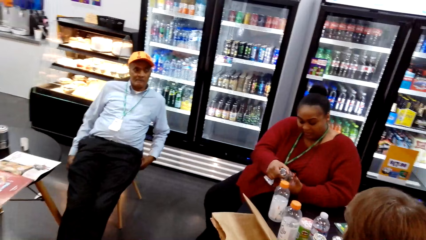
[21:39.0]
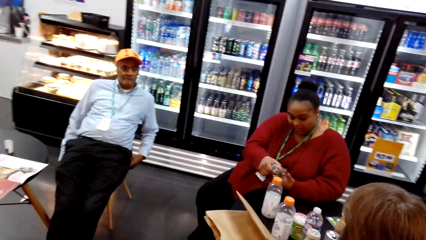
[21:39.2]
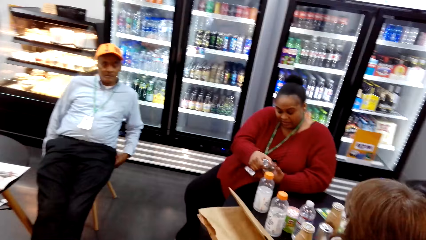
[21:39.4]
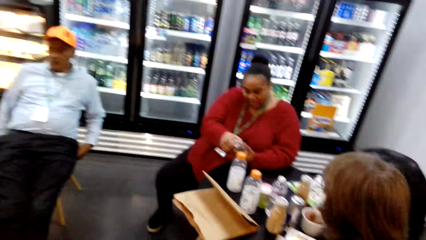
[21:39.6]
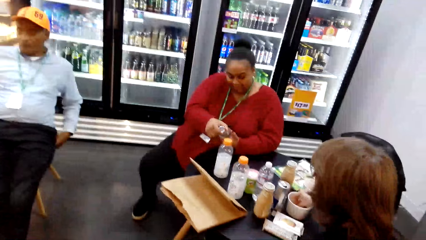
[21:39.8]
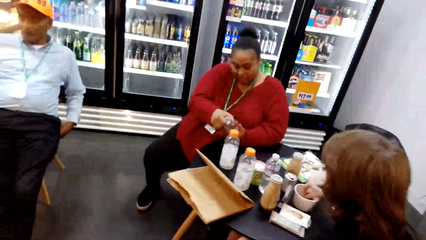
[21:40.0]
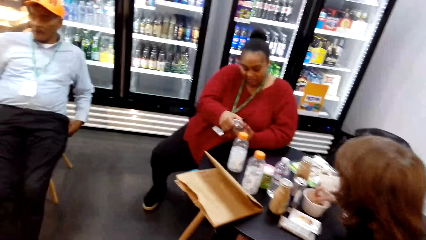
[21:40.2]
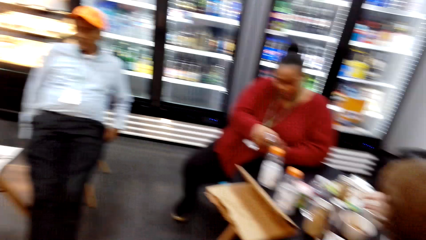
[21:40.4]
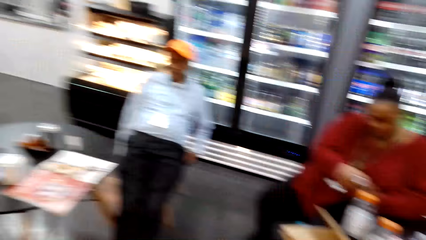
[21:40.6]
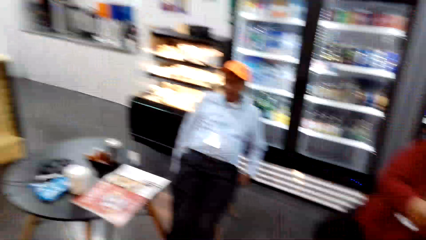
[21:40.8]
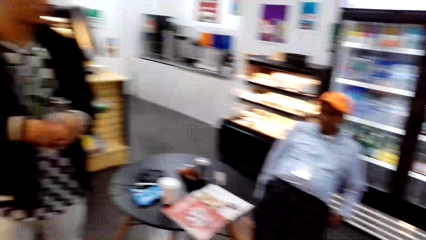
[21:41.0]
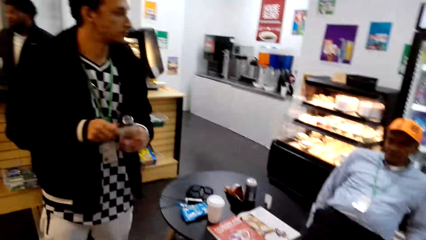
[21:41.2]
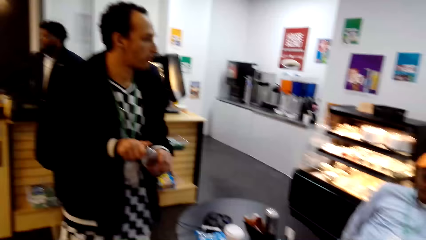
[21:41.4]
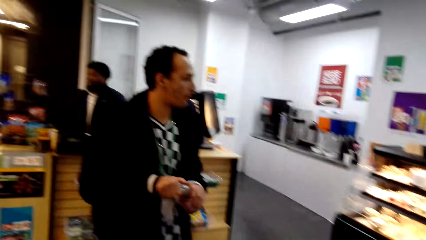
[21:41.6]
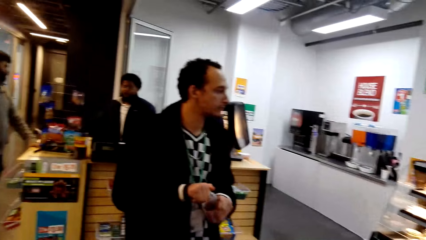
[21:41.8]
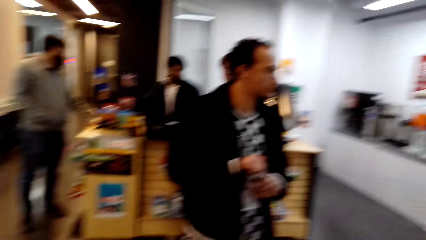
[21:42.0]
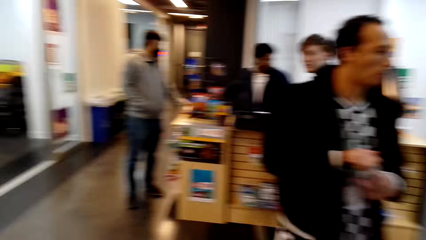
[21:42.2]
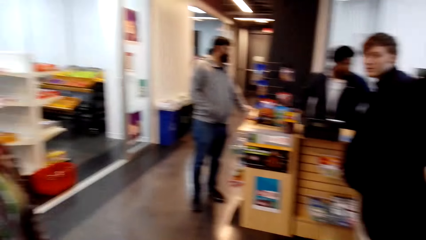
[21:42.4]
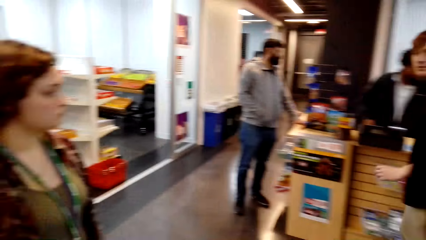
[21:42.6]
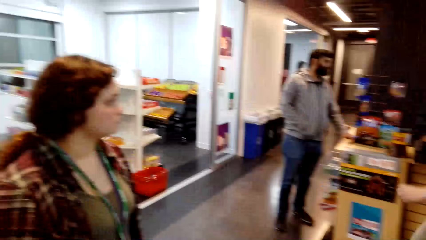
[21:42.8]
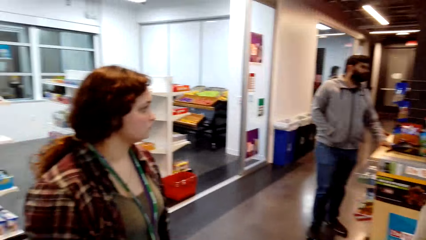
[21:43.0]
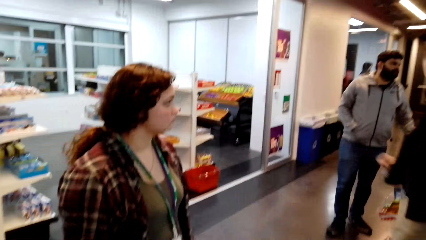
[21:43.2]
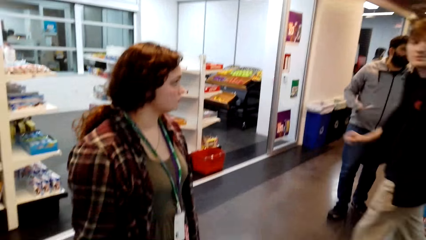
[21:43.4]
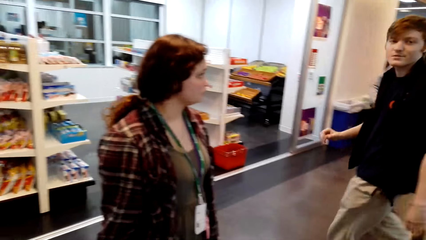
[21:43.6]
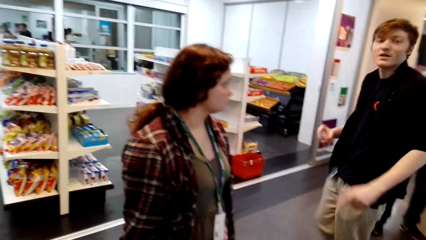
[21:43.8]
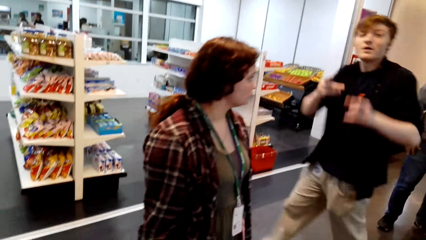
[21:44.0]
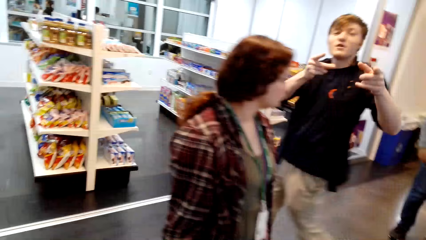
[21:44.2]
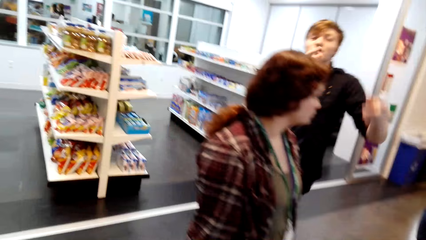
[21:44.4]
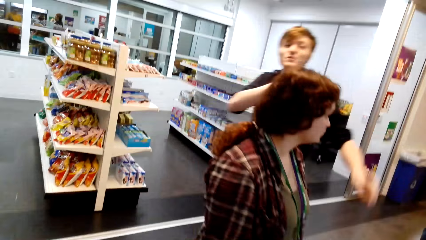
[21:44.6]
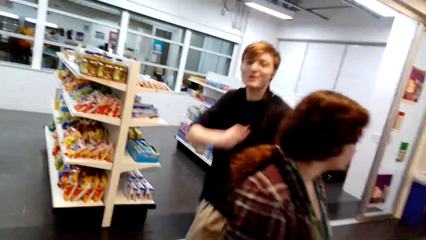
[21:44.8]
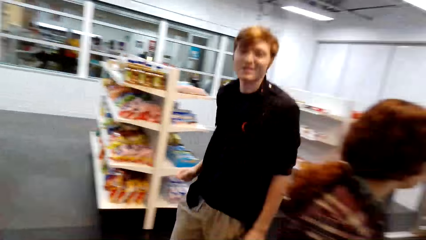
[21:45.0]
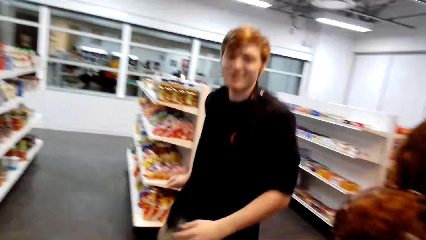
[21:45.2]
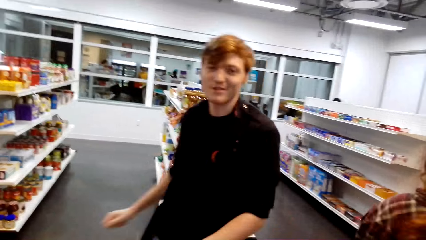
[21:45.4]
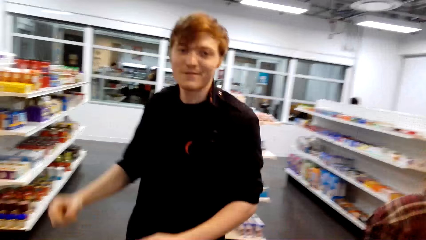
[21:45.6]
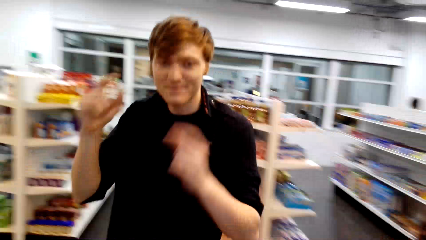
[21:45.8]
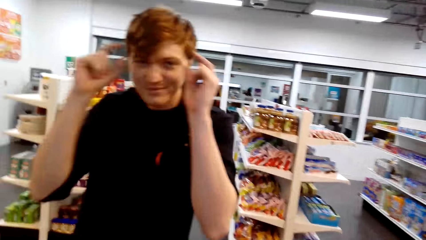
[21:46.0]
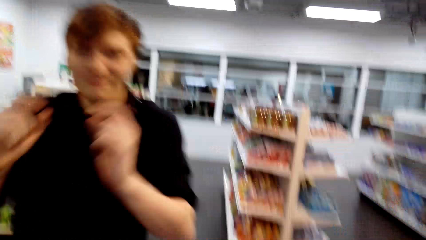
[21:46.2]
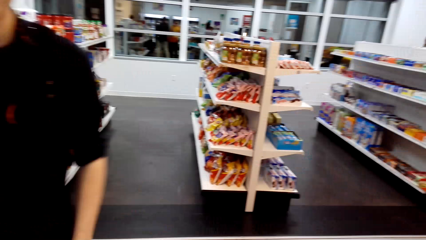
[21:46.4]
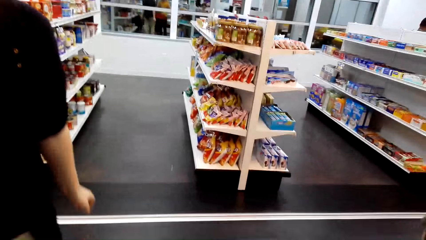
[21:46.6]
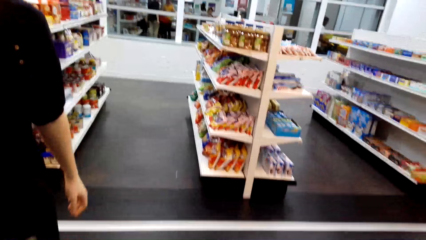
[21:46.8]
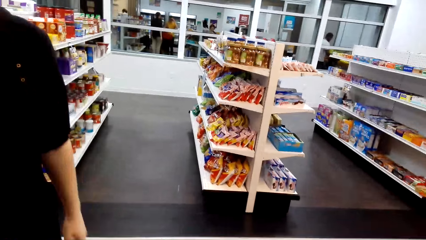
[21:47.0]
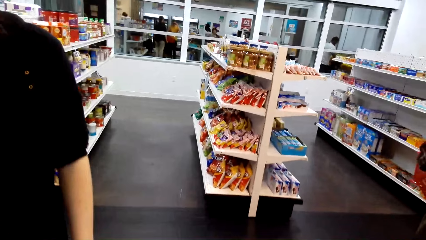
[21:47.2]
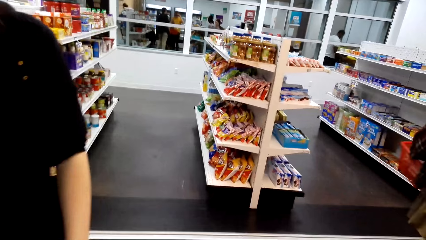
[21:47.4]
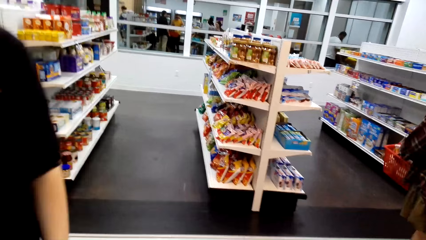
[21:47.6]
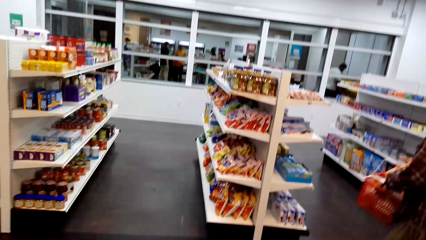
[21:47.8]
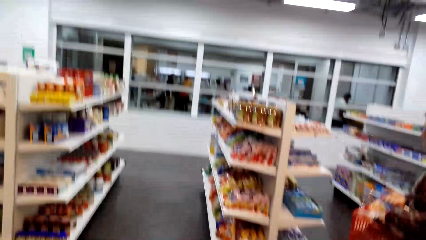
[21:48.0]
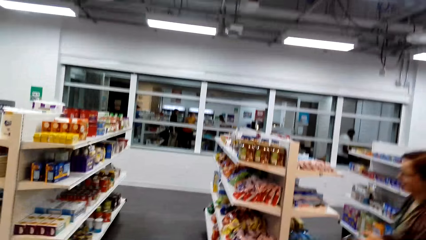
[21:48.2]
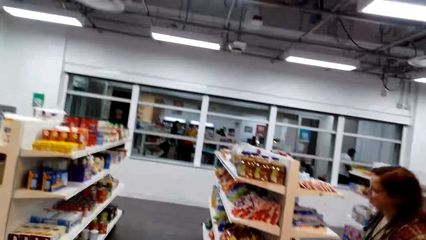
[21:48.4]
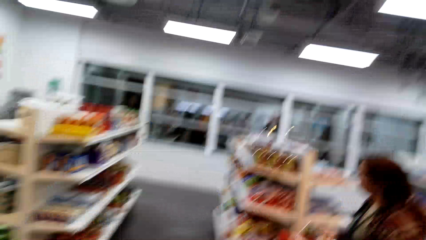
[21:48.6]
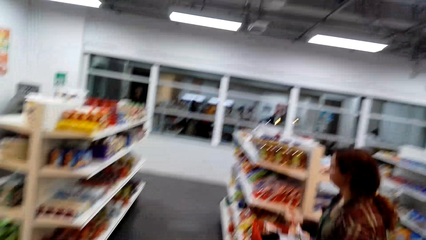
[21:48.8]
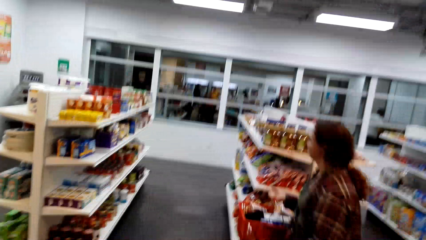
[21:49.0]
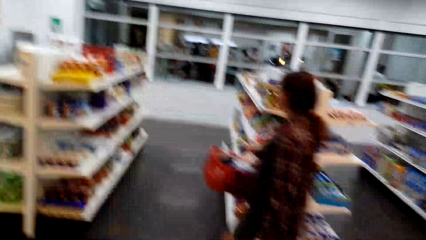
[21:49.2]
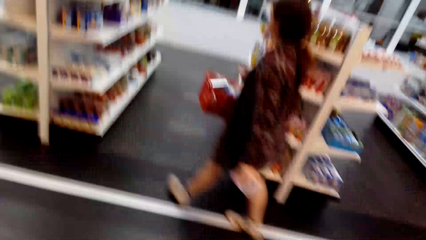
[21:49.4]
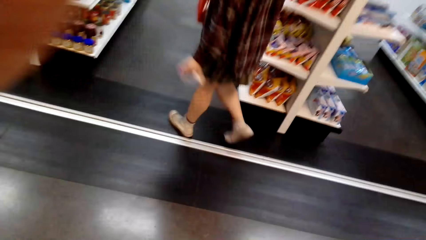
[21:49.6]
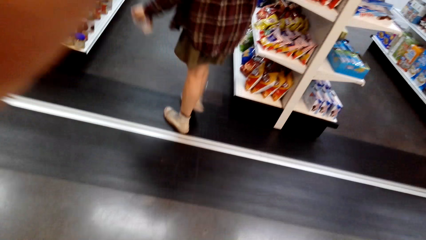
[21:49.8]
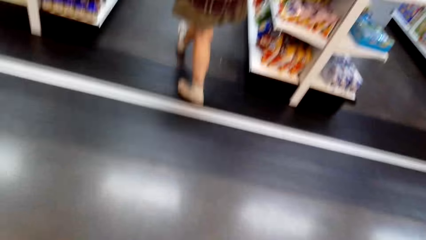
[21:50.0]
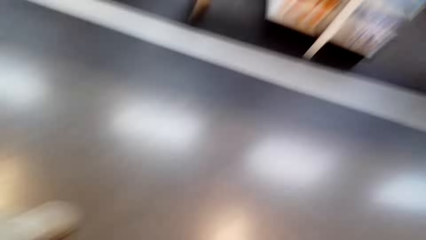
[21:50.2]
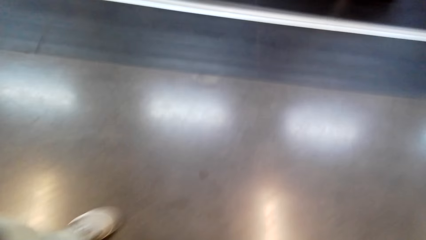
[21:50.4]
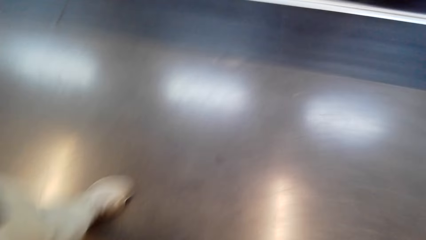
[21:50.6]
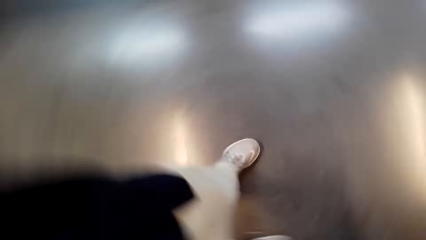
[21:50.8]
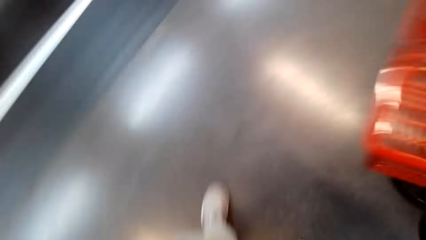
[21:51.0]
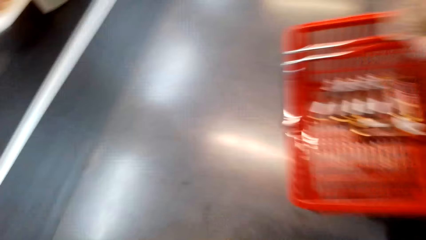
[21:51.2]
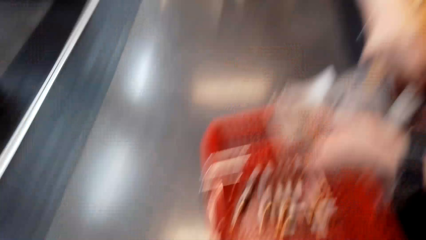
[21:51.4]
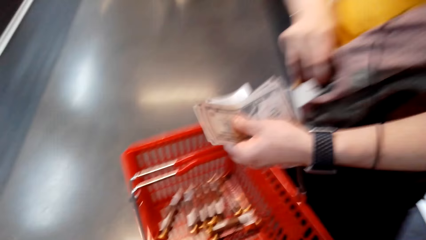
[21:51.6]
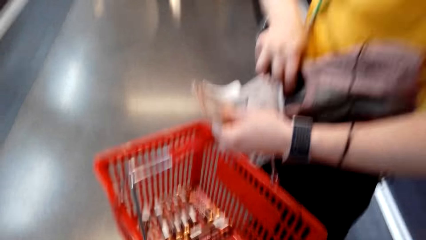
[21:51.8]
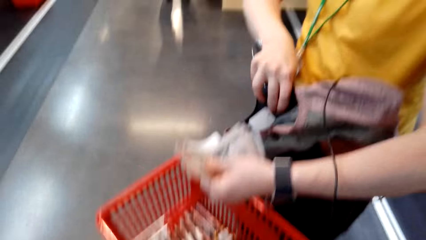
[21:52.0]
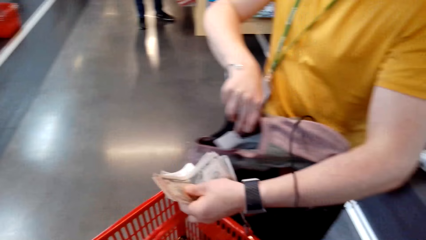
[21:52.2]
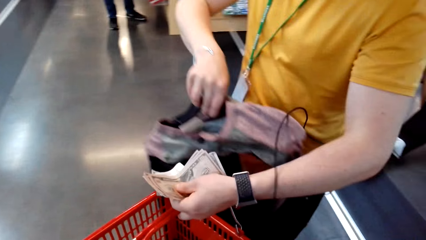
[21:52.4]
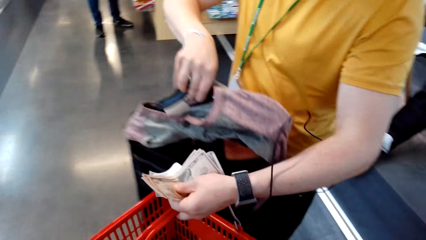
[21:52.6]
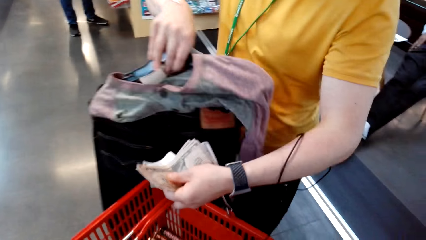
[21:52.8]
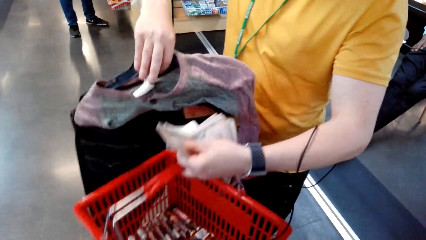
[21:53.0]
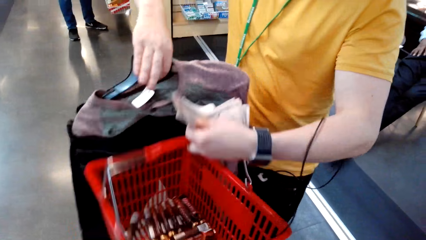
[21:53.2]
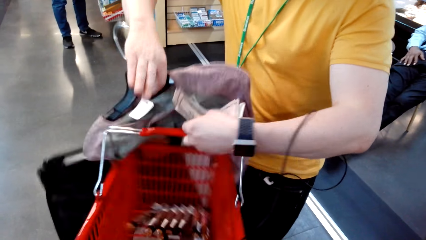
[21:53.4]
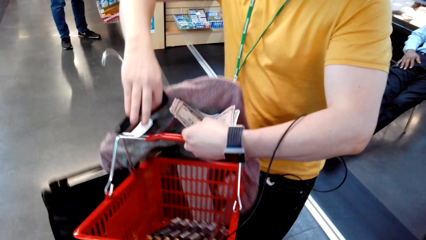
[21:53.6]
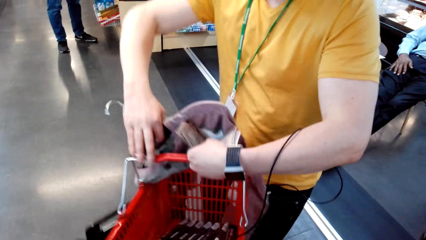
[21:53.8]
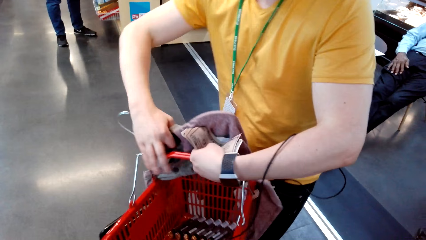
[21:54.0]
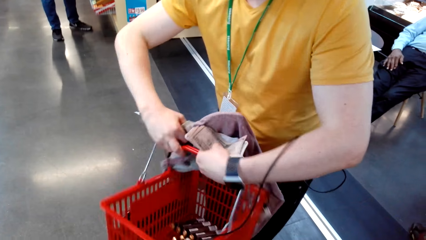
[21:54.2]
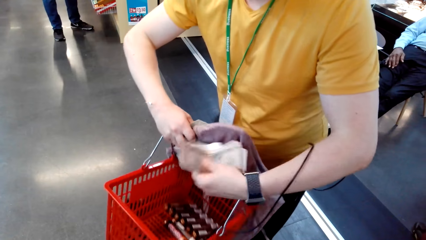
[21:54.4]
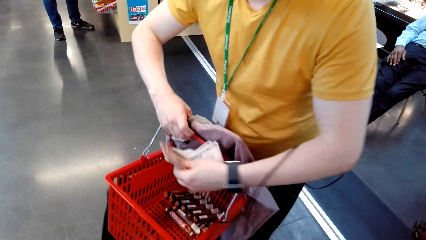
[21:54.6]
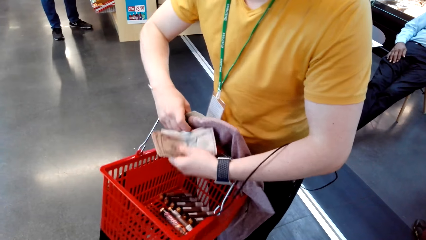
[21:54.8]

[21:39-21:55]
A man walks forward and gestures at the camera wearer. Another man lifts a hanger with a sweatshirt and holds the shopping basket with his left hand.
